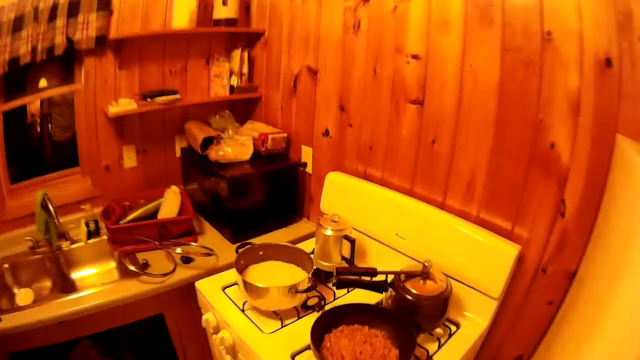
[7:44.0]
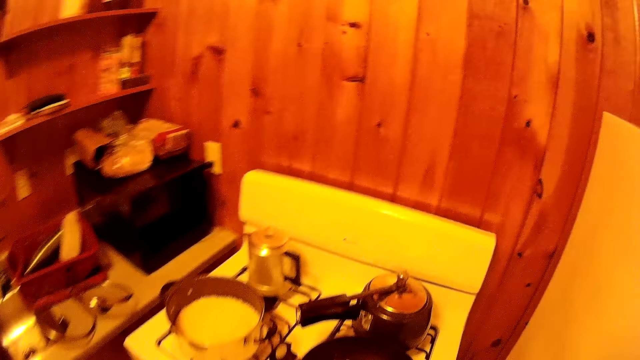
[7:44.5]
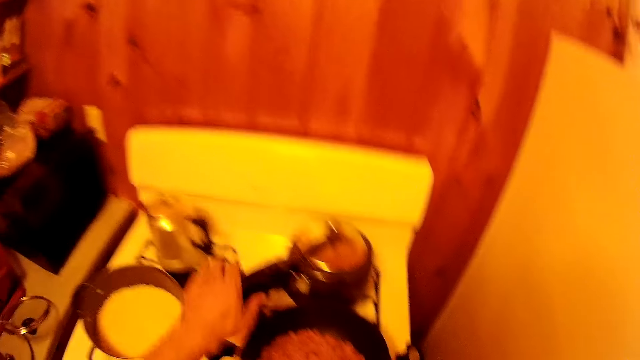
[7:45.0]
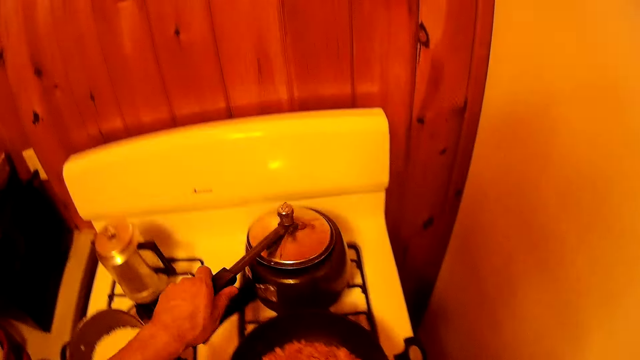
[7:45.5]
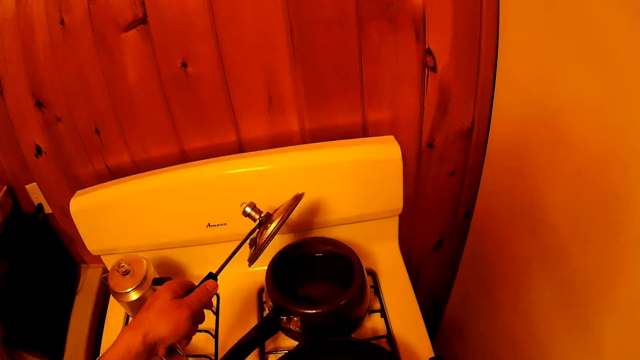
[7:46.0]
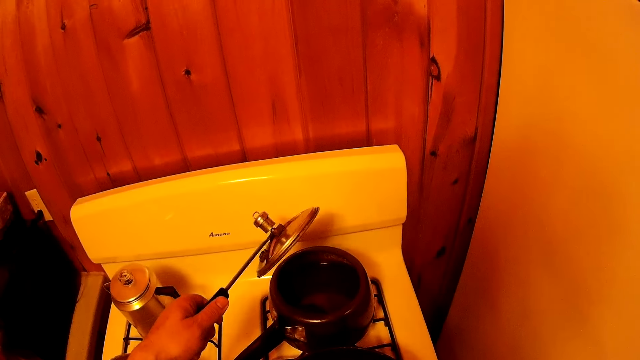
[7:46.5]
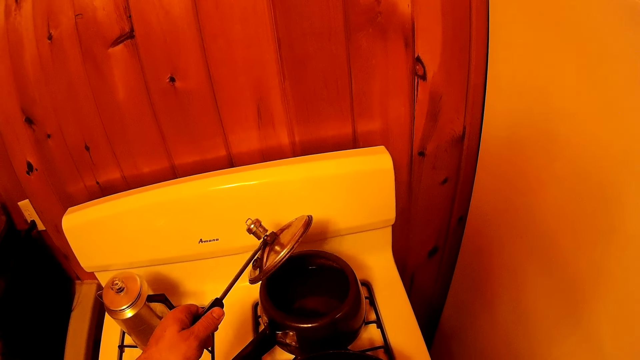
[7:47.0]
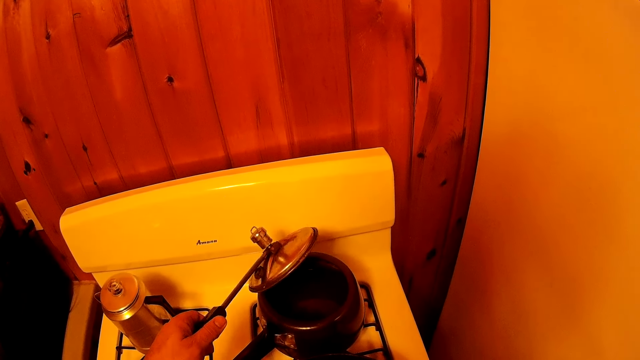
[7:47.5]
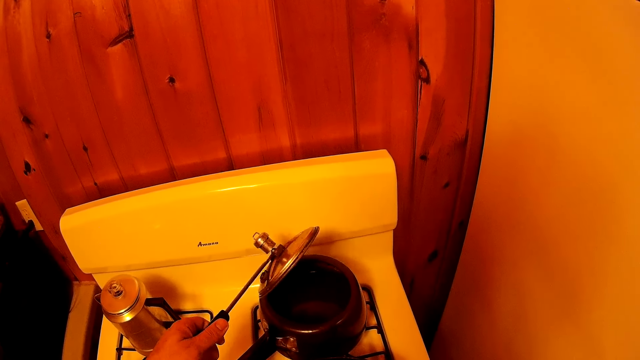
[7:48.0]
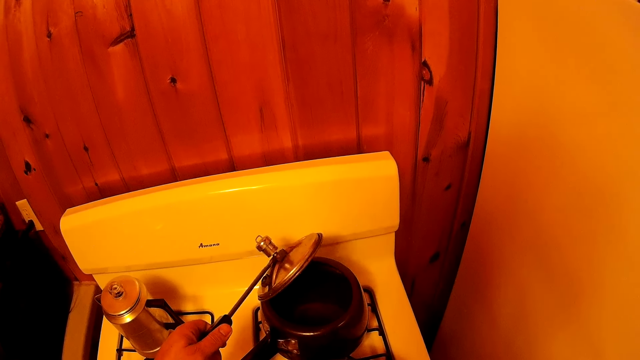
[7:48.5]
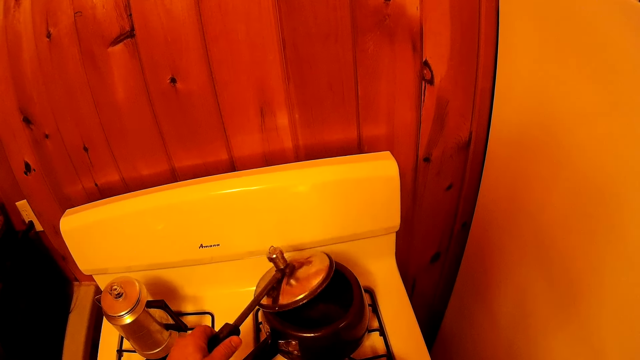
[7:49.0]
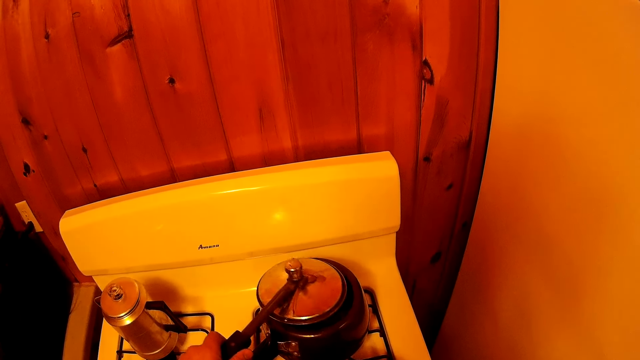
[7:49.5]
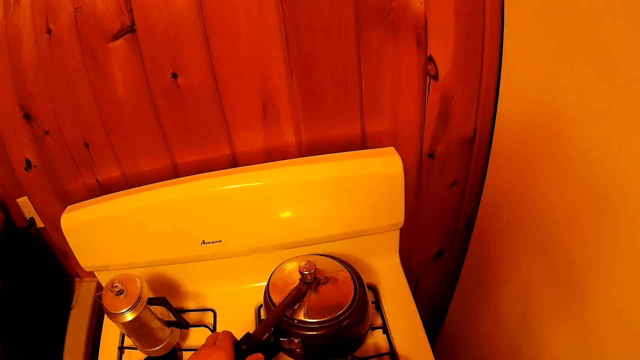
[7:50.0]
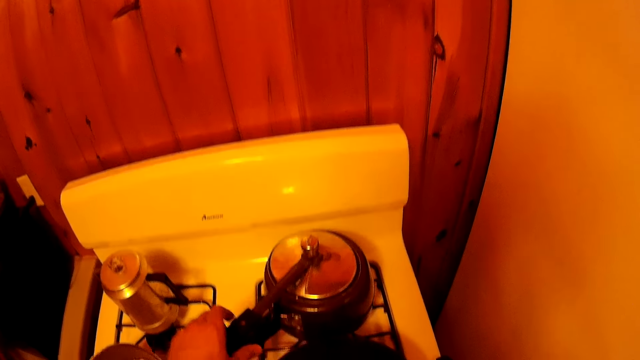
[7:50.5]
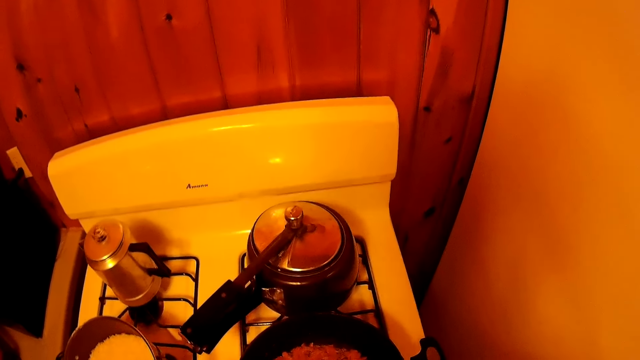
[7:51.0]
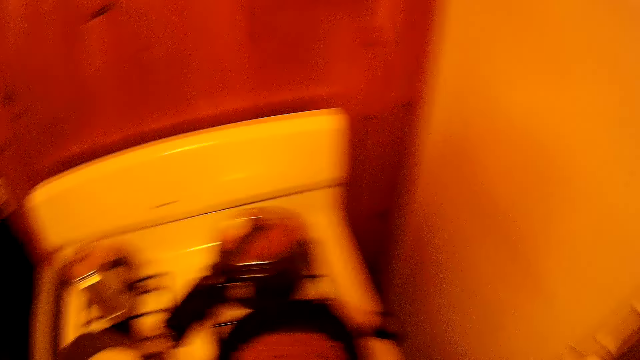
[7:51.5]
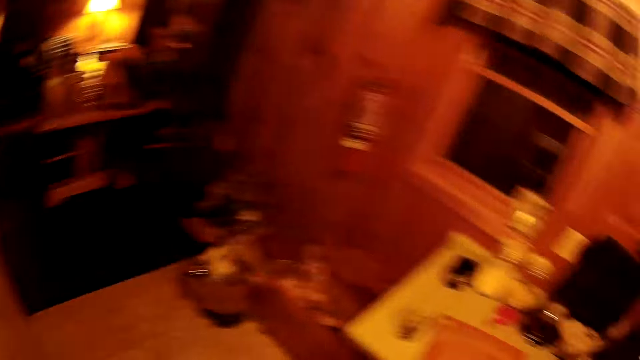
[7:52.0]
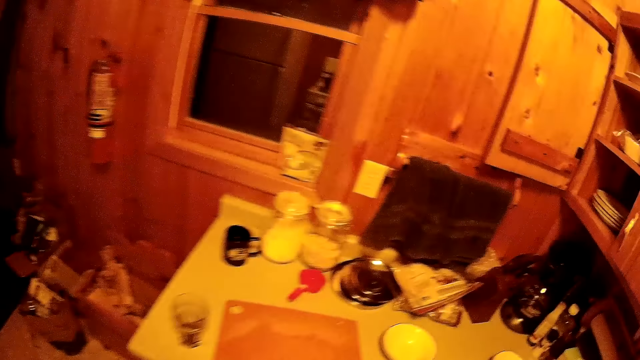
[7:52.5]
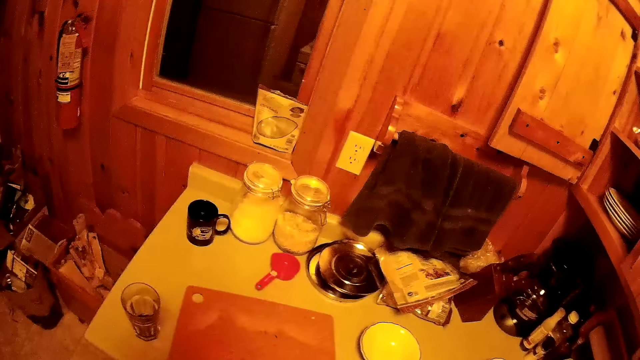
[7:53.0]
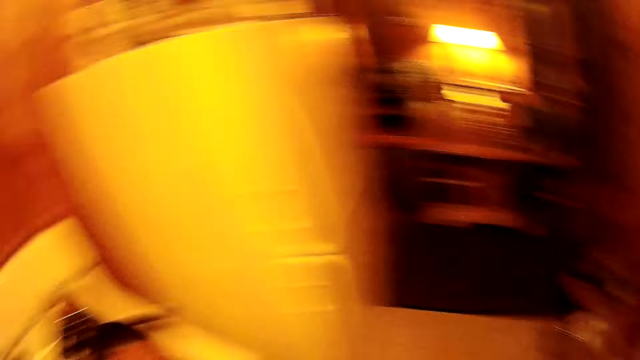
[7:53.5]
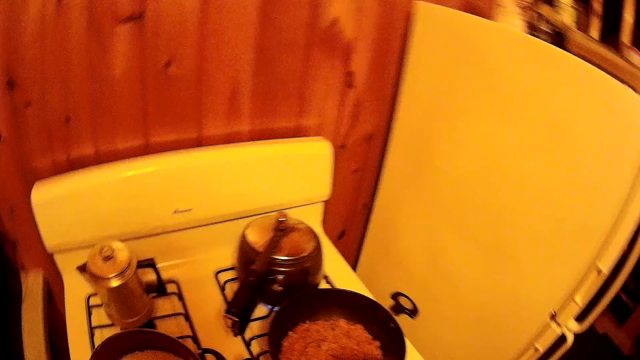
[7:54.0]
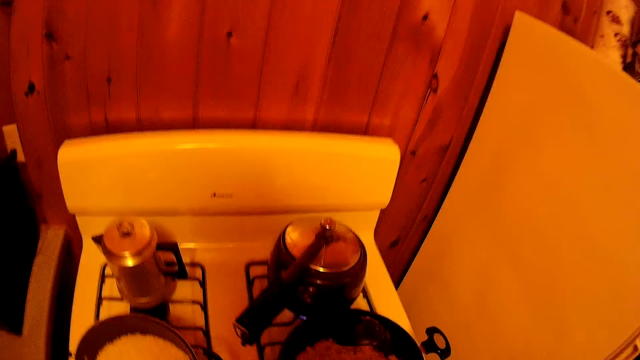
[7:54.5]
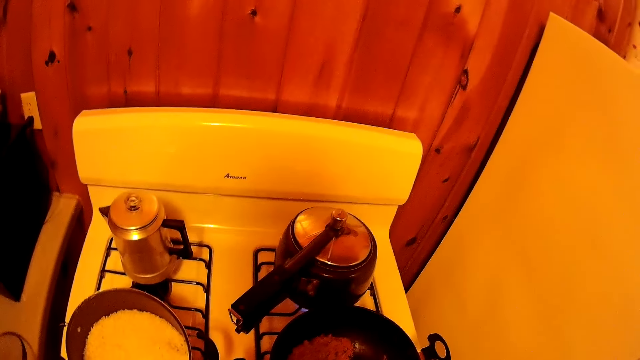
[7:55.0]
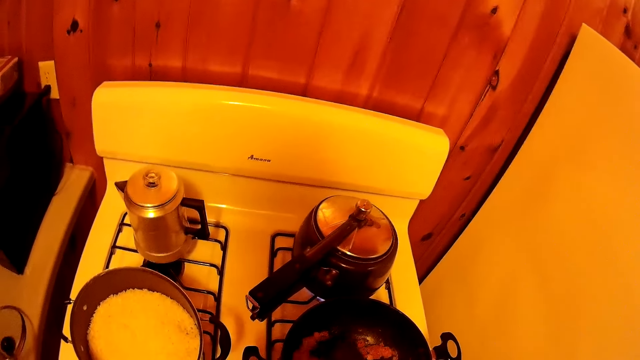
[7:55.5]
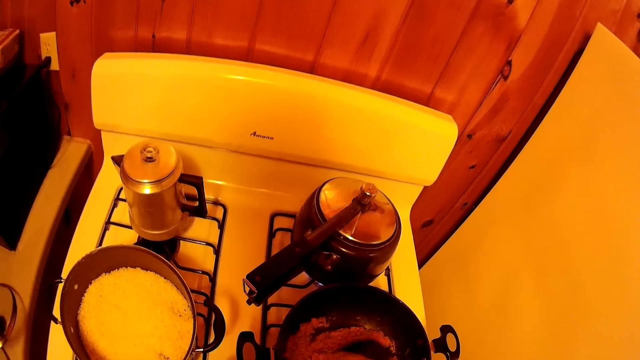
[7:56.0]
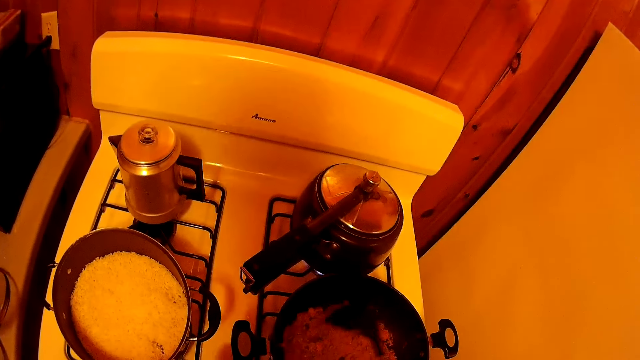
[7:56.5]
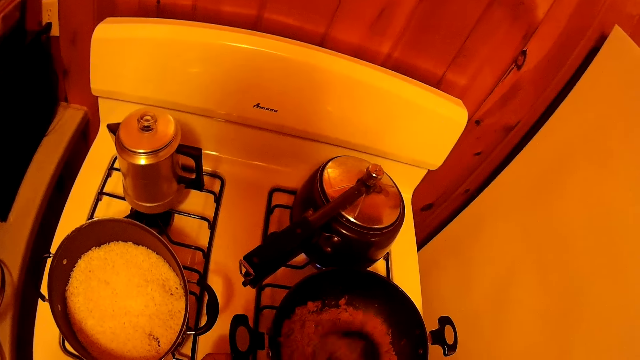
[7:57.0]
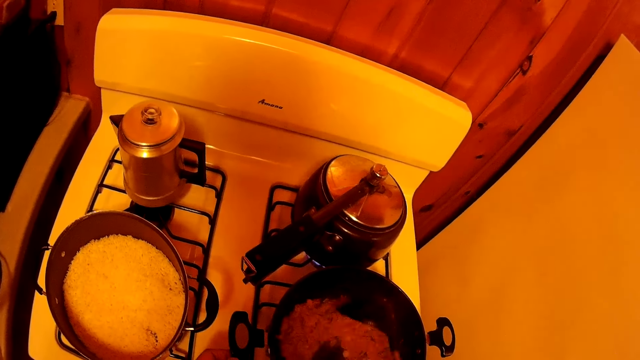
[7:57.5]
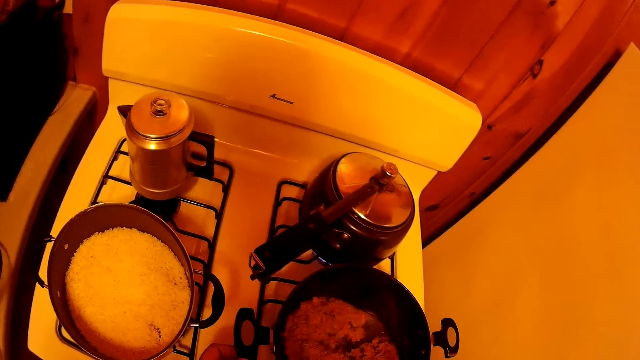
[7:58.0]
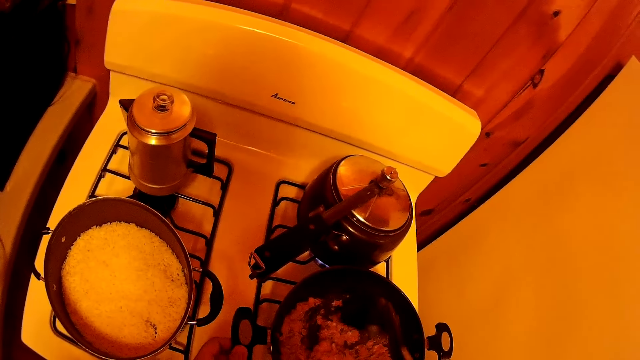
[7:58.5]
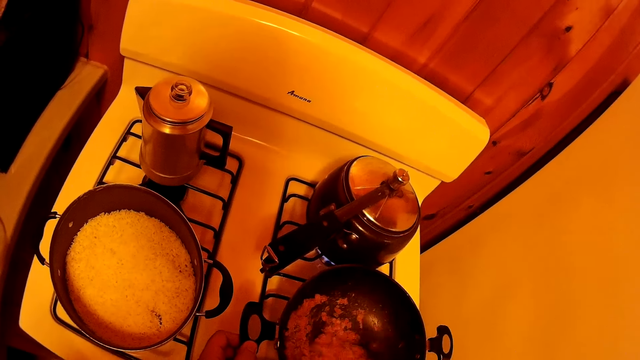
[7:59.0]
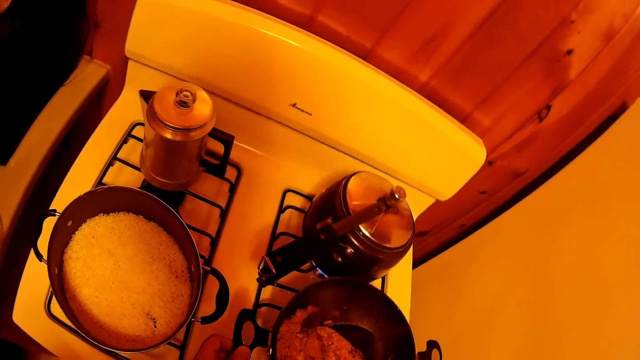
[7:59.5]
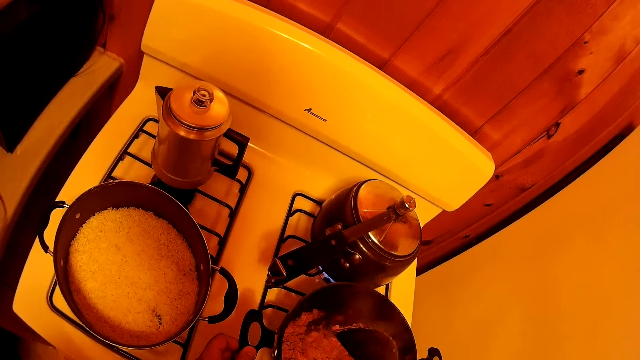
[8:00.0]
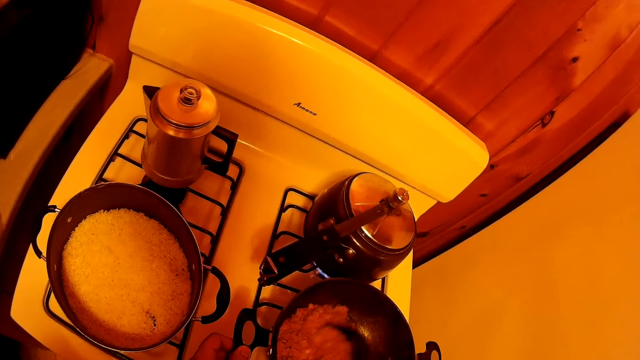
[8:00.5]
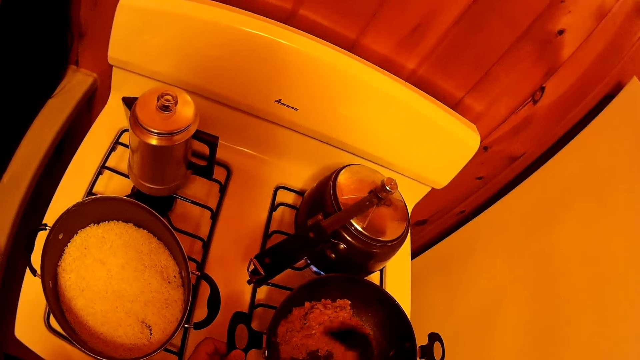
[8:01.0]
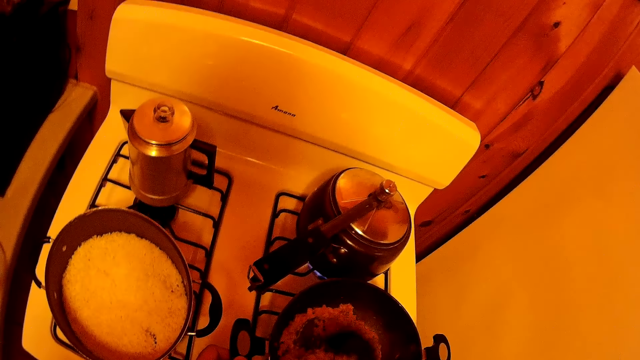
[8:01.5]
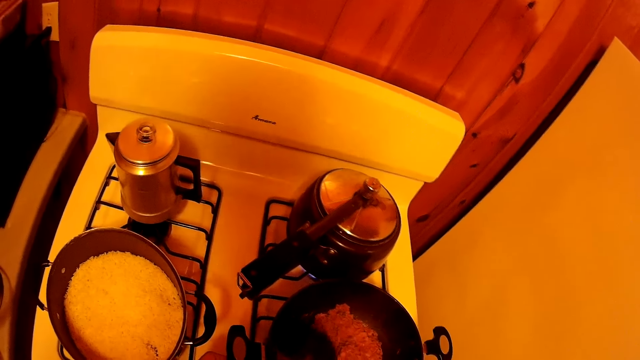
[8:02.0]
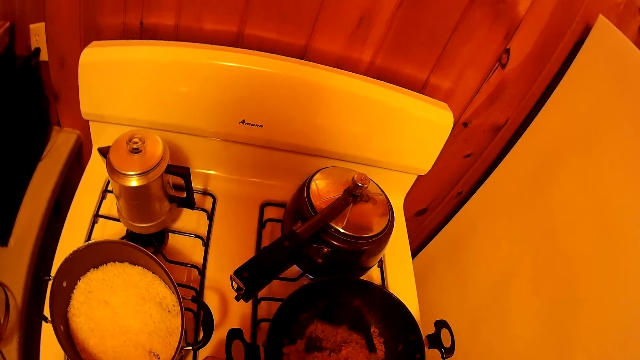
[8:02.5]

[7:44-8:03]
The camera wearer opens a pressure cooker lid. They cover the pressure cooker lid. They look around. They use a spoon to cook in a pan.
